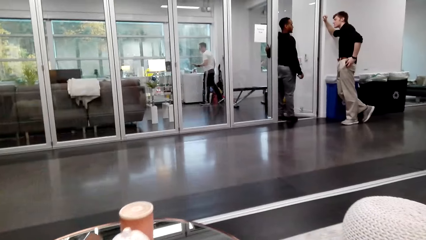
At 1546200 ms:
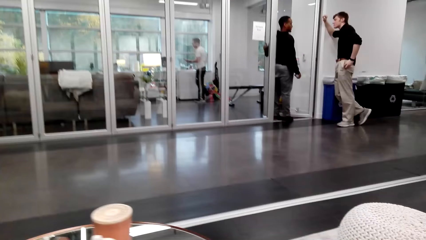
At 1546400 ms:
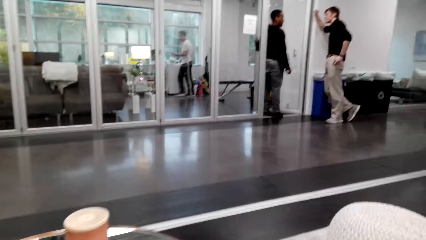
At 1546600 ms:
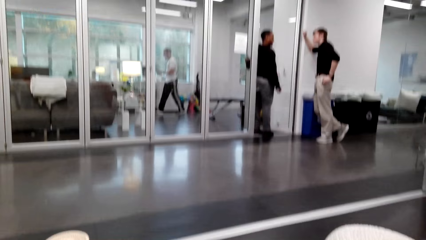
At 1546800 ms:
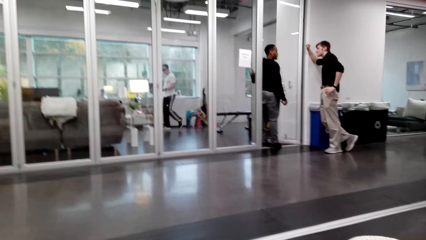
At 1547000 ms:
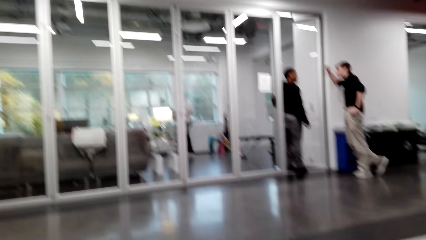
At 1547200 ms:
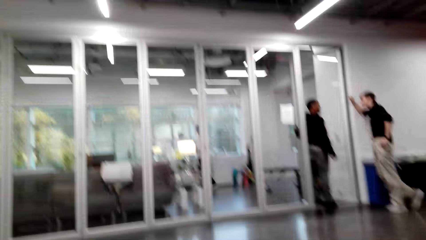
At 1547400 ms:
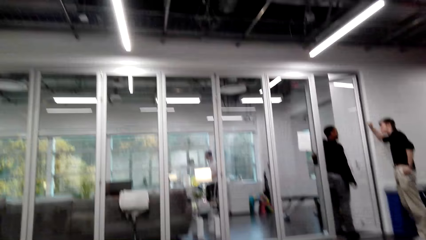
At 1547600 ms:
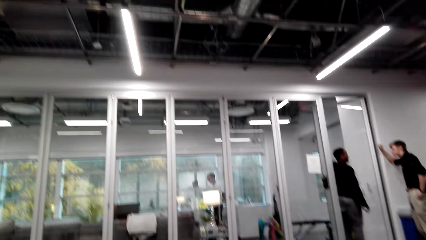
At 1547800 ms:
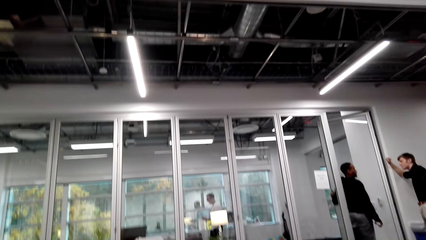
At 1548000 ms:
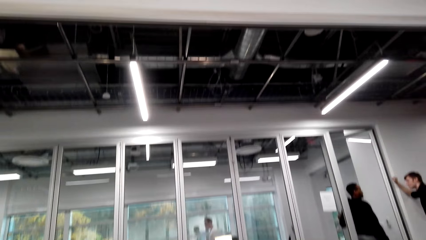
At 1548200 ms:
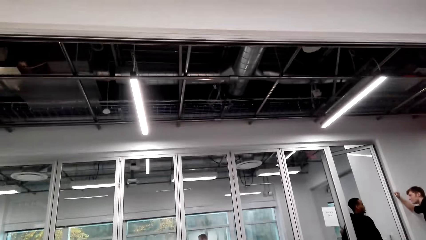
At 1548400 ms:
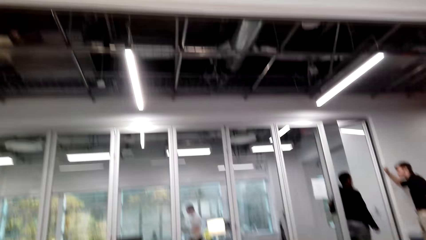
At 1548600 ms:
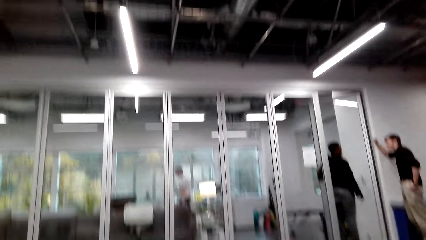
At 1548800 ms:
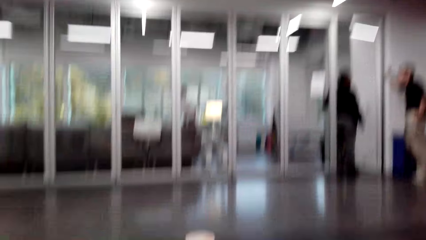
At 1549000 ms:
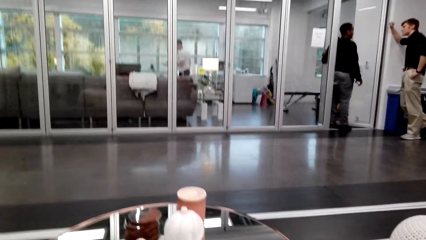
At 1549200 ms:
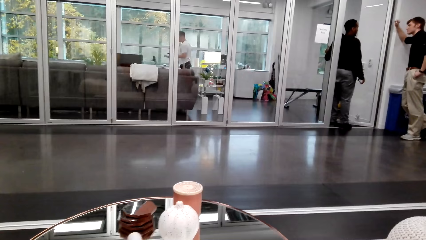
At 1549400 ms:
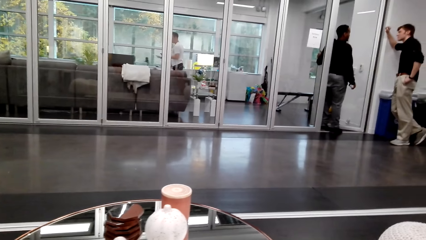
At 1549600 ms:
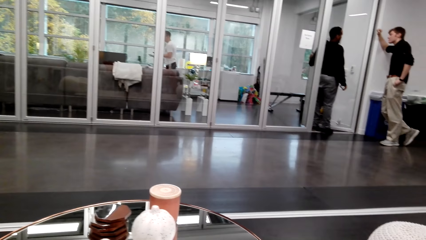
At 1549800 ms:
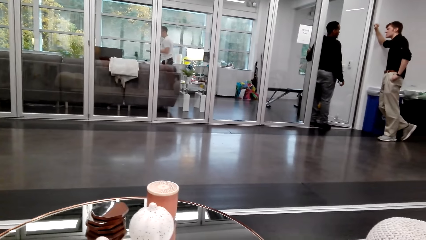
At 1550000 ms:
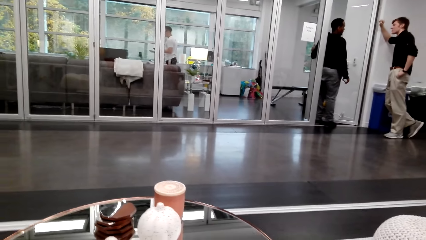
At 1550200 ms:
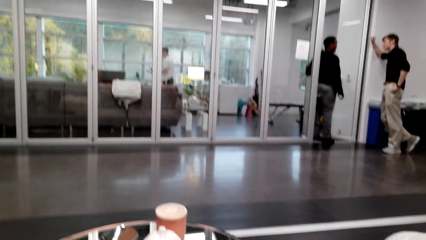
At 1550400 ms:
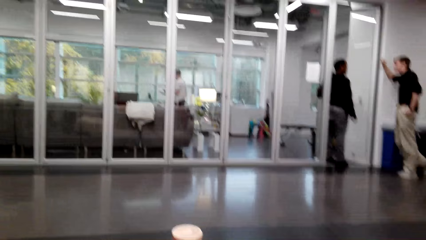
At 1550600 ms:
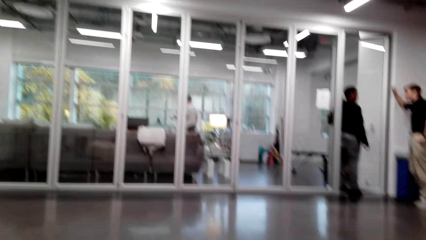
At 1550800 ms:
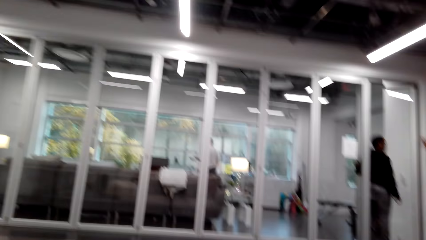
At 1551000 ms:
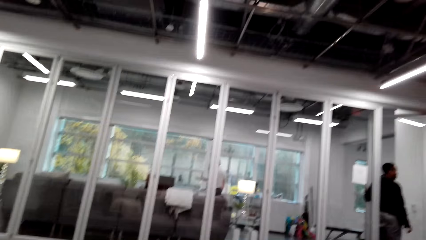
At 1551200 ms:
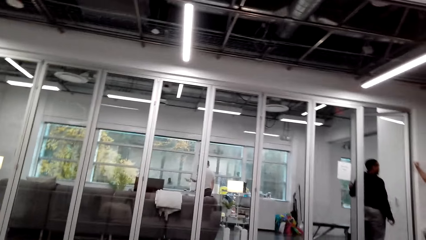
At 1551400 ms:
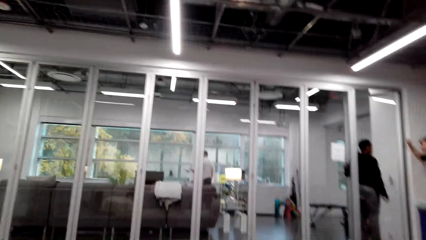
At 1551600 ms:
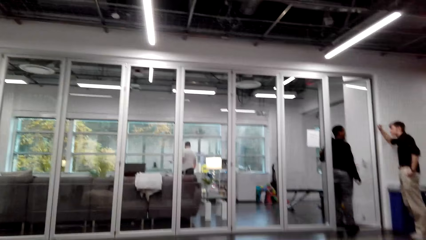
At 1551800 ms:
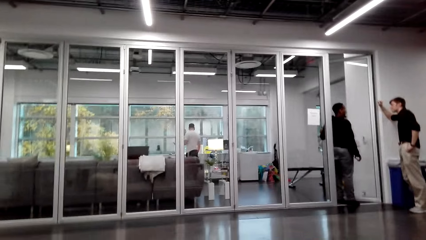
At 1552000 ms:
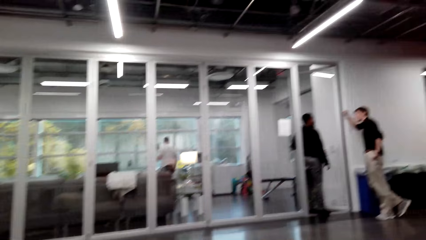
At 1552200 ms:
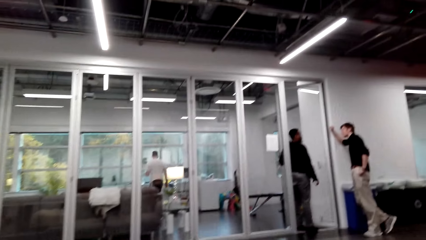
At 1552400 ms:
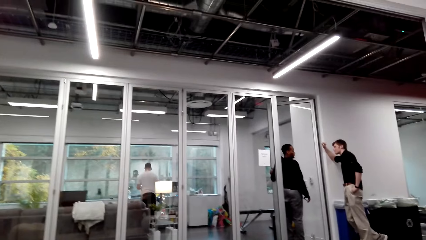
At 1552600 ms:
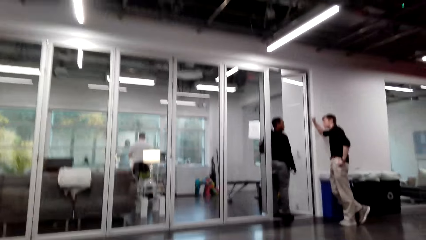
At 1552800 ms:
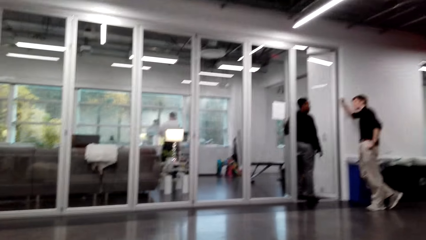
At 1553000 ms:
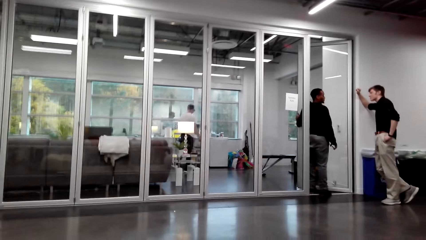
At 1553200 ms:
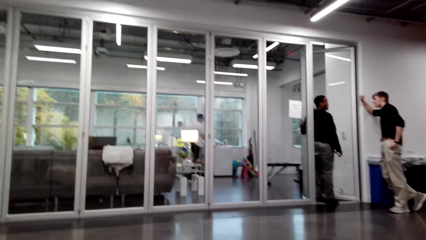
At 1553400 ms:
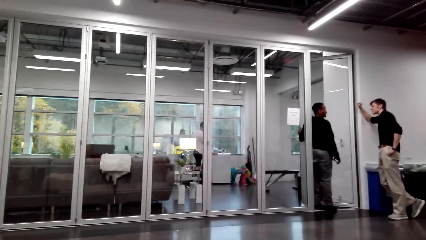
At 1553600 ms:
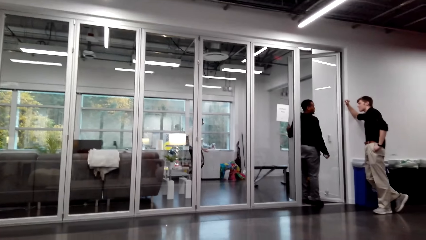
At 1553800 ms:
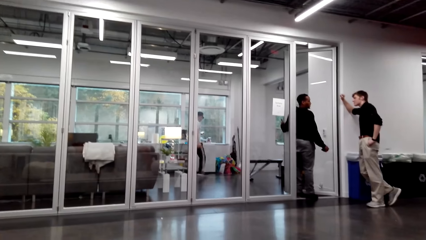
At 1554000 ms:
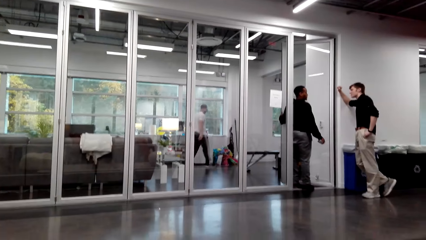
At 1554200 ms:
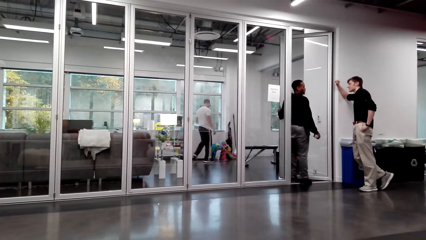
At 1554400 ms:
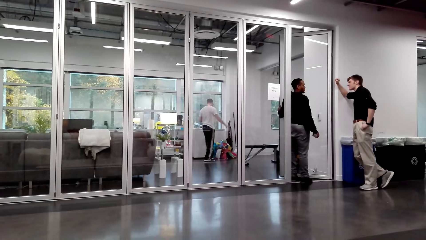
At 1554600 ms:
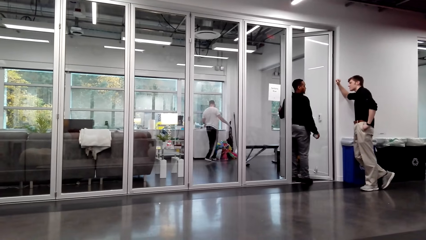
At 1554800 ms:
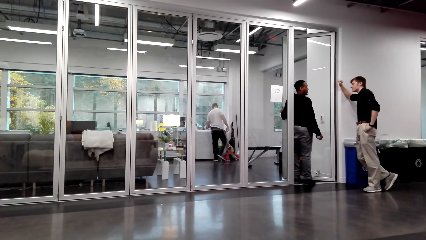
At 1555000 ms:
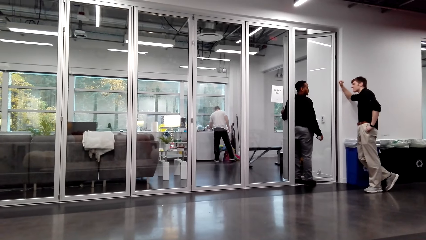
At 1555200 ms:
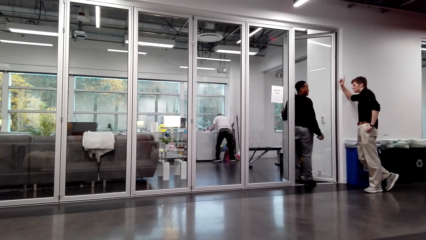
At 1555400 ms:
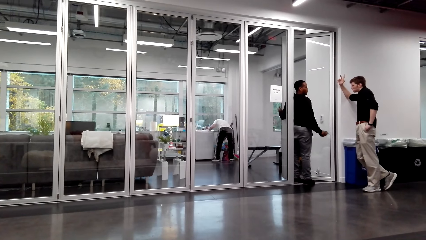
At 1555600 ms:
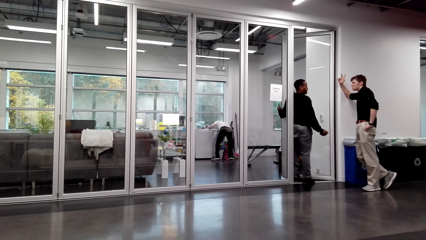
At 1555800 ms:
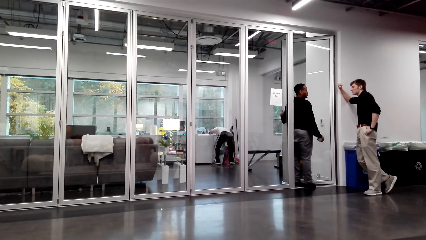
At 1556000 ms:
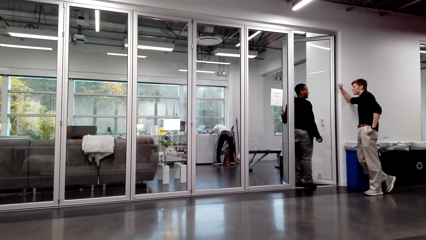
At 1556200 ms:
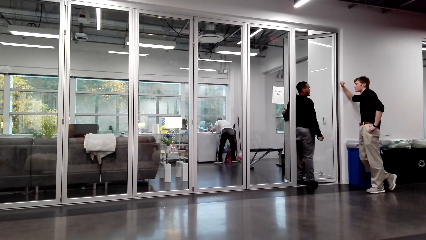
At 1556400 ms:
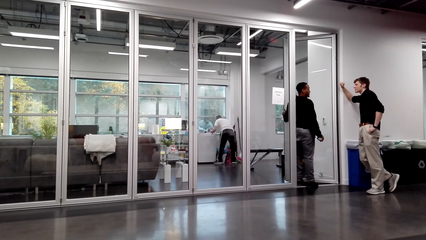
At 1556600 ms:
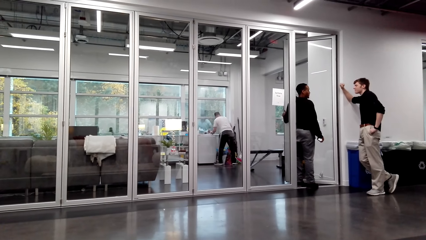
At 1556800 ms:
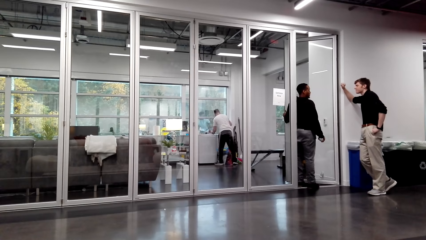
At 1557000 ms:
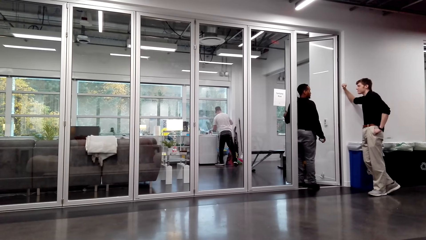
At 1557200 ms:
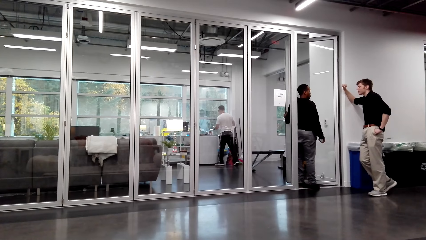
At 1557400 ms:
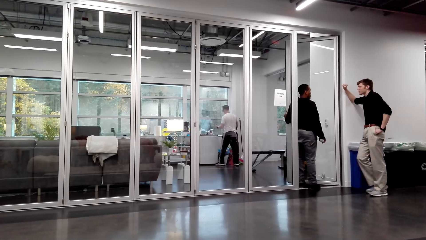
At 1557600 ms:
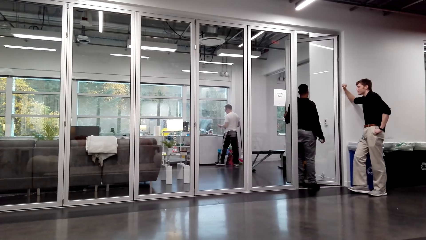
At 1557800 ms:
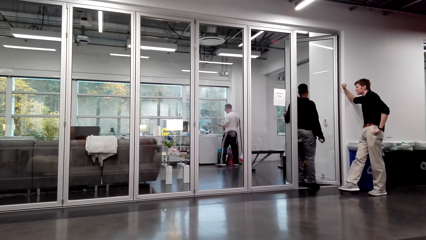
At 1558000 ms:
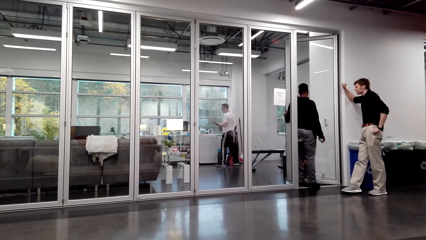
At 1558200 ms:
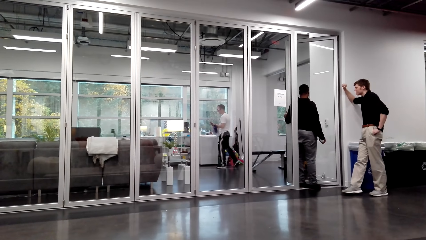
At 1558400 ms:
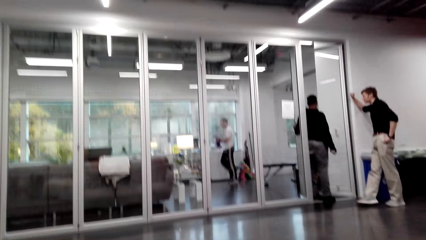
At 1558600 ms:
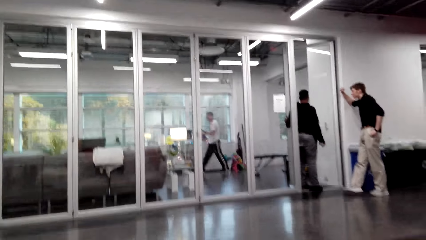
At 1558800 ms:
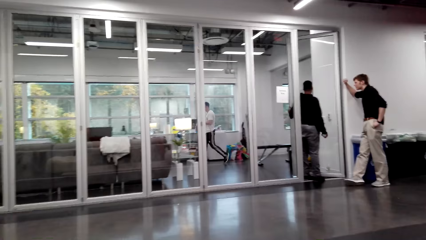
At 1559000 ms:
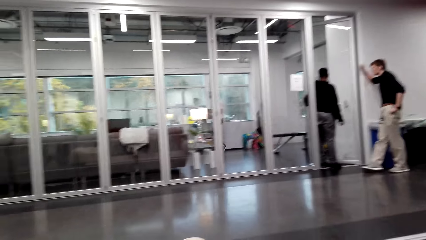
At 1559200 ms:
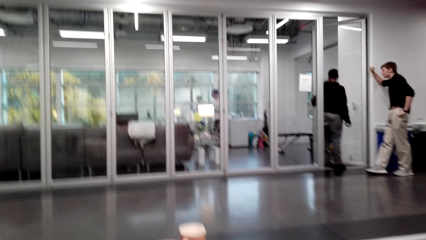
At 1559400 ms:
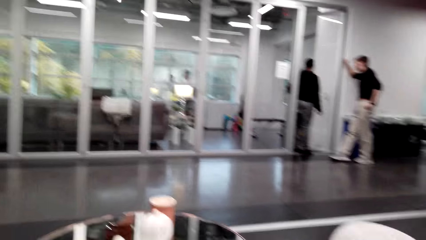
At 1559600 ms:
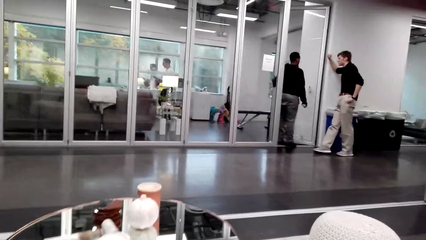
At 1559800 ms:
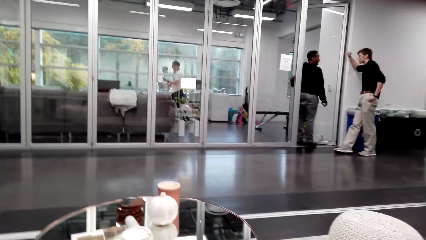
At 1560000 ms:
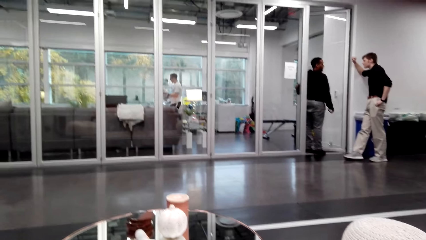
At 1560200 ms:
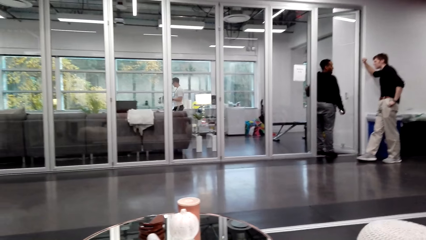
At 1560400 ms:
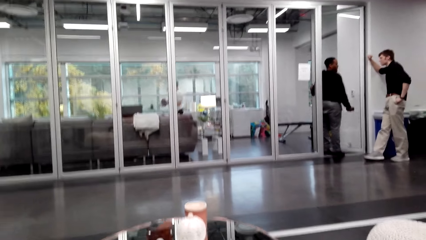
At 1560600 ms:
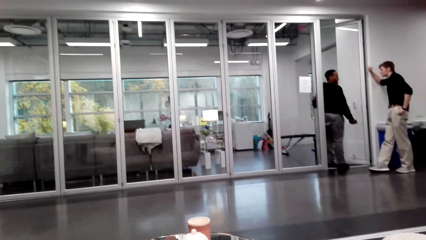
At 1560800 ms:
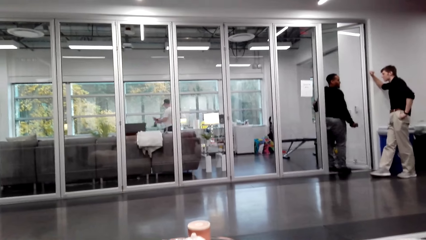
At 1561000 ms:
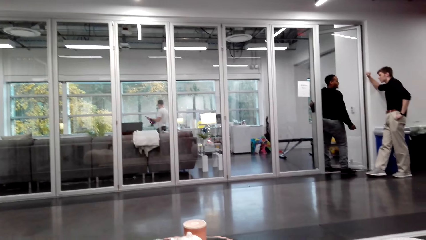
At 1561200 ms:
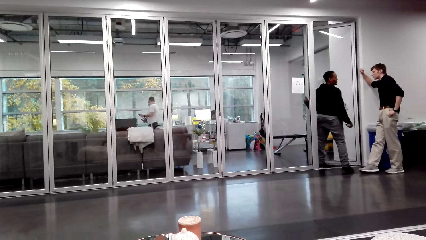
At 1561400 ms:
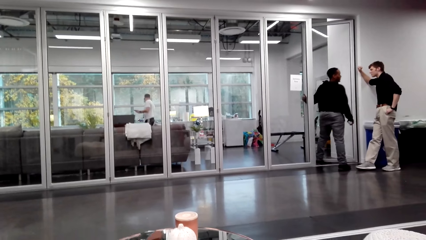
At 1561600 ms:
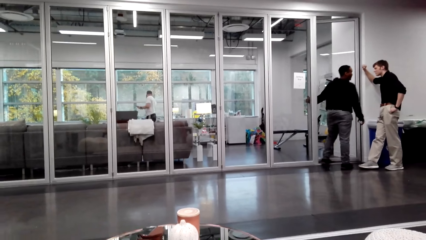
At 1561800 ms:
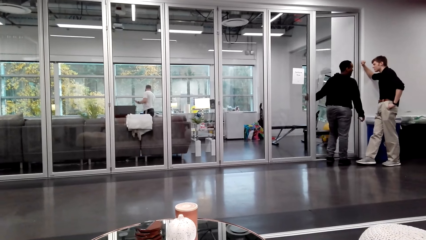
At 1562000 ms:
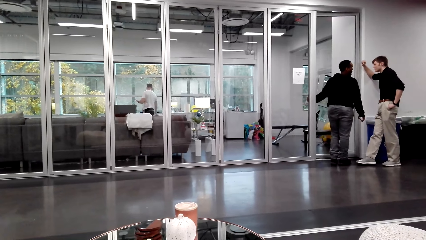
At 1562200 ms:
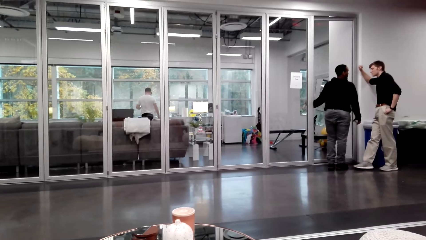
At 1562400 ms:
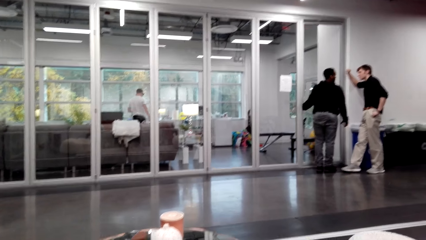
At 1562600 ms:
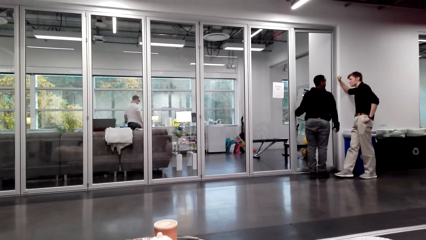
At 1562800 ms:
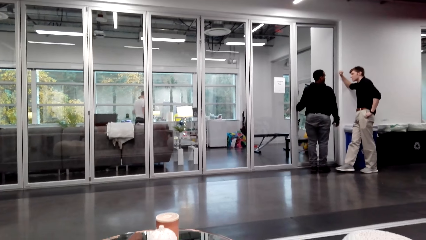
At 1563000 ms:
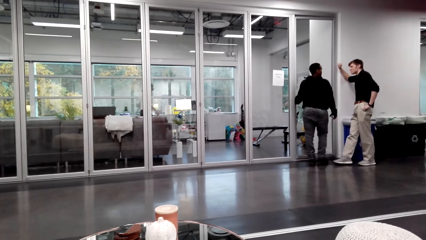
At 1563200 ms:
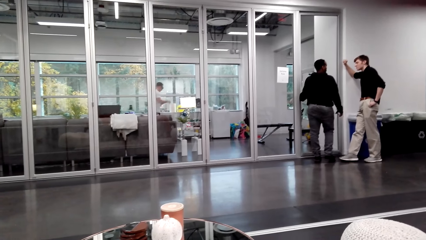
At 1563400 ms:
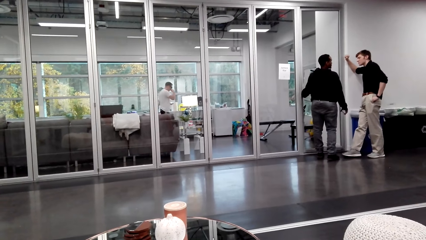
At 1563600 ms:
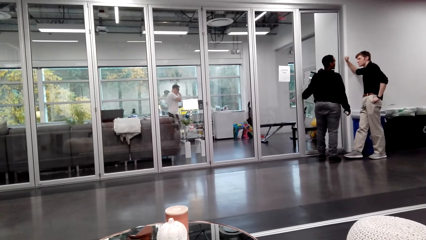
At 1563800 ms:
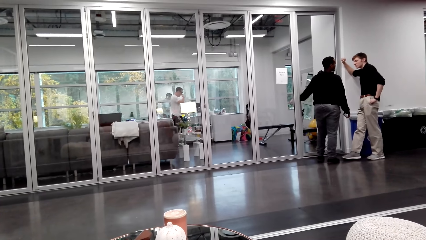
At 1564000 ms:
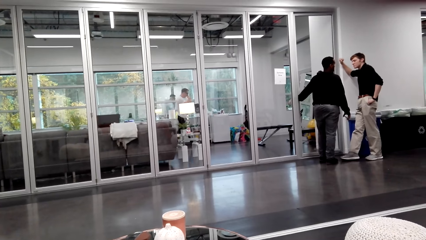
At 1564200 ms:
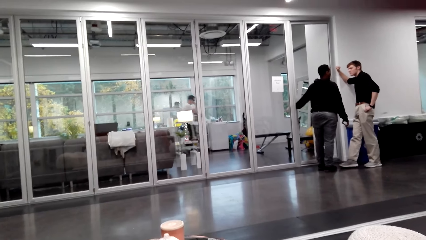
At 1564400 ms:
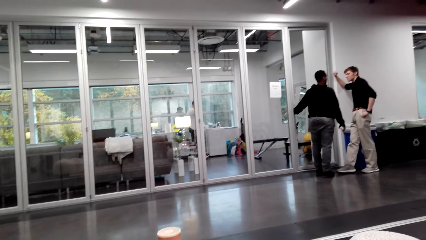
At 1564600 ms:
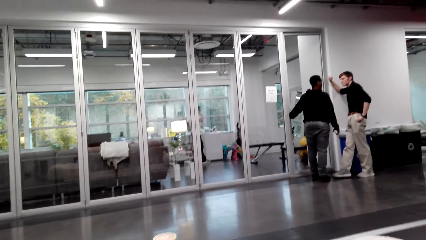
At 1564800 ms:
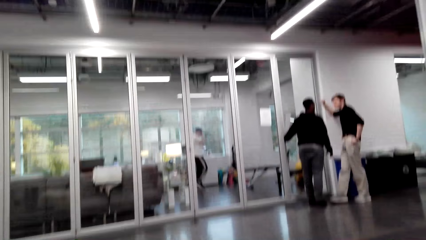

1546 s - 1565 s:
The camera wearer looks around. They speak on the phone.
